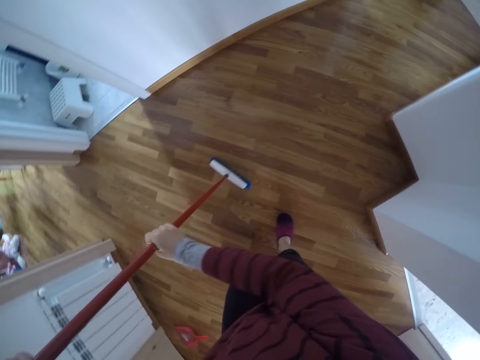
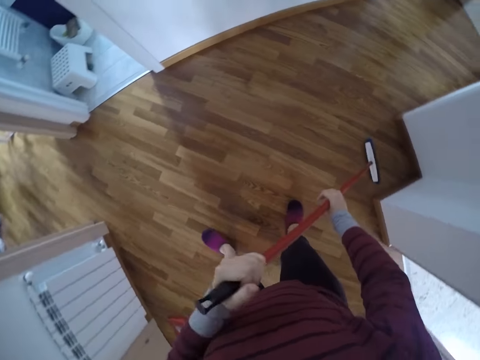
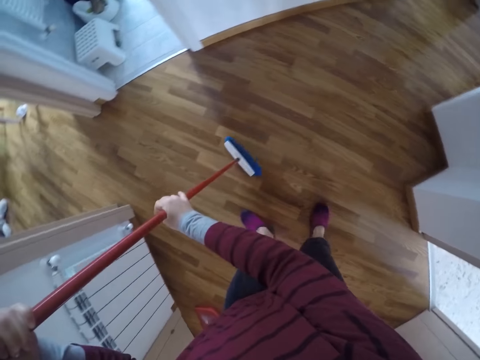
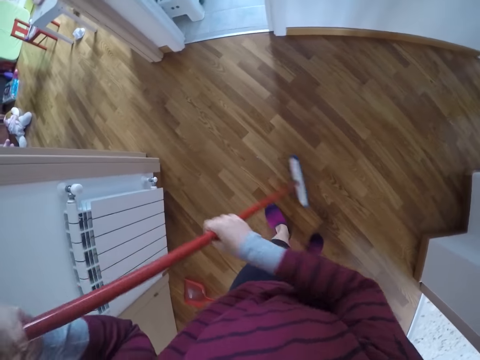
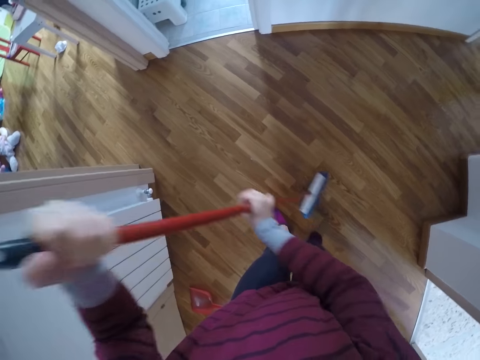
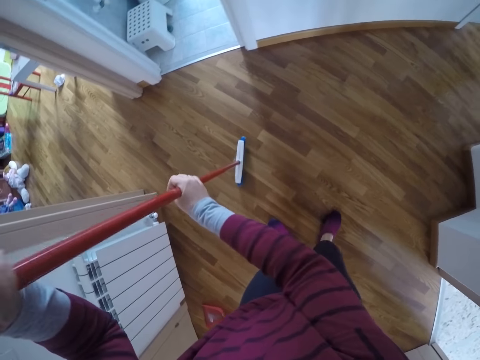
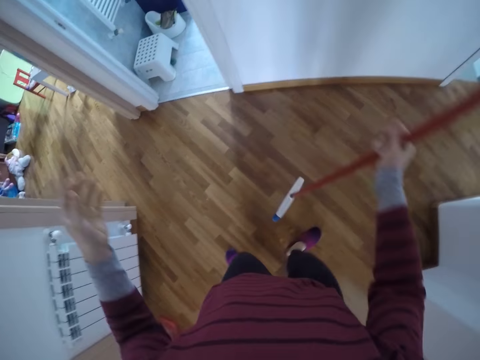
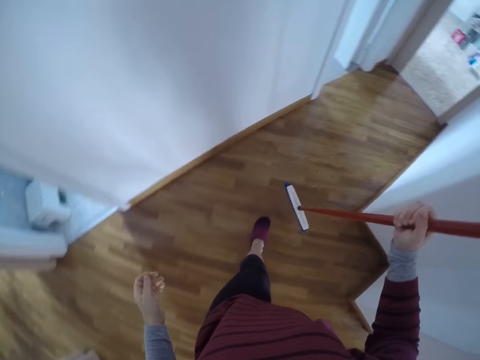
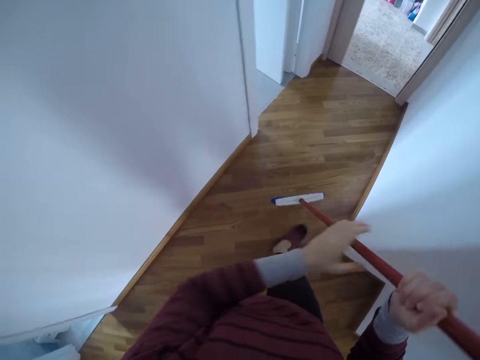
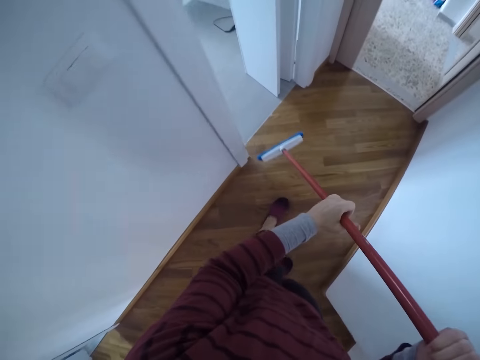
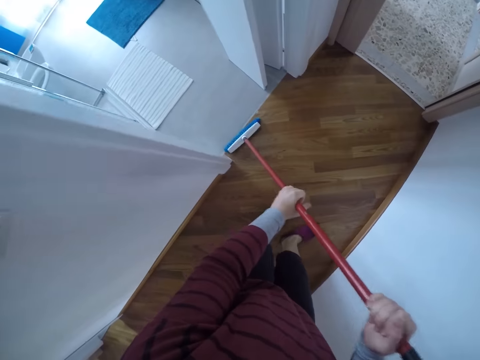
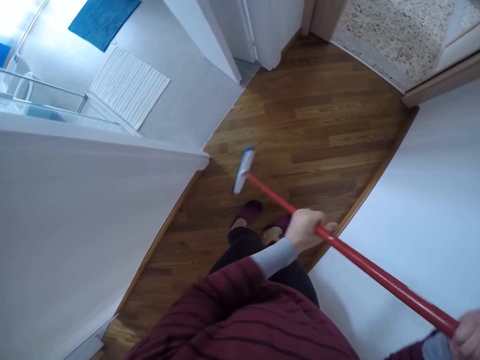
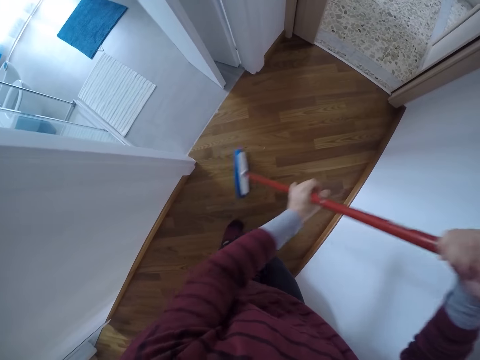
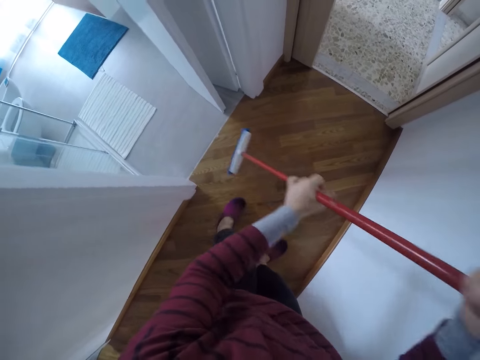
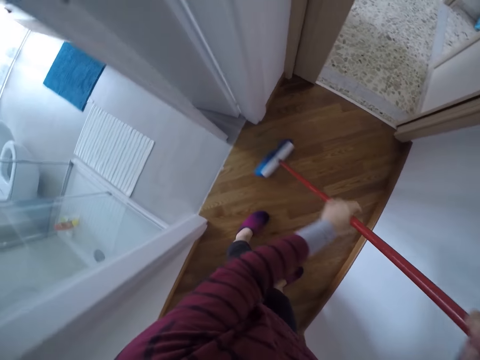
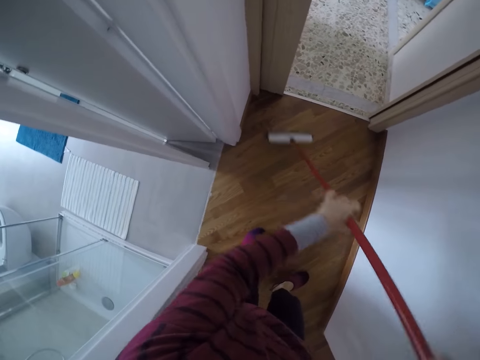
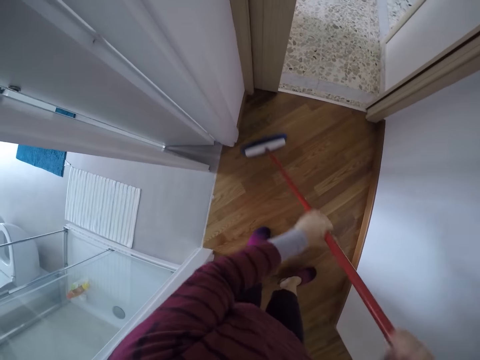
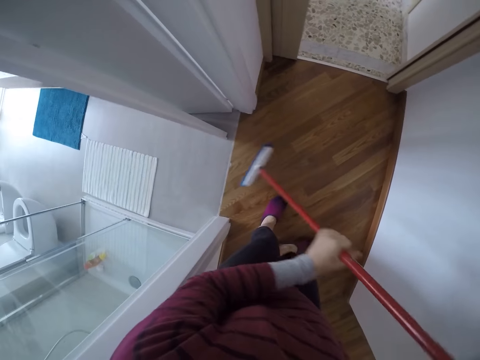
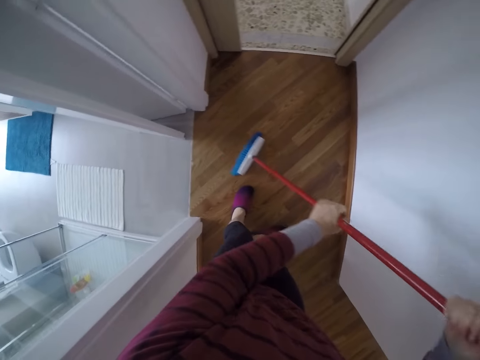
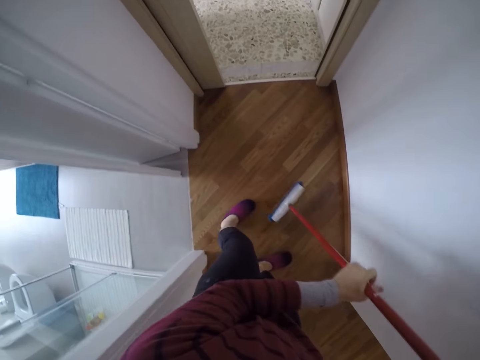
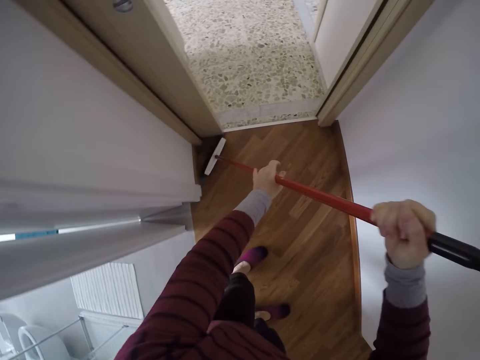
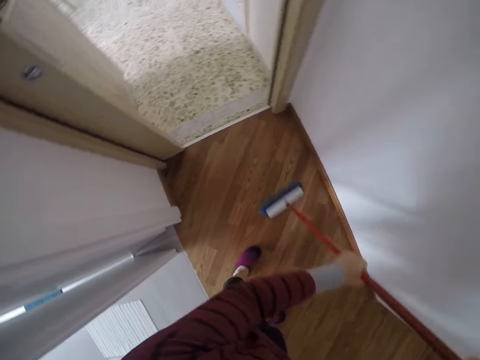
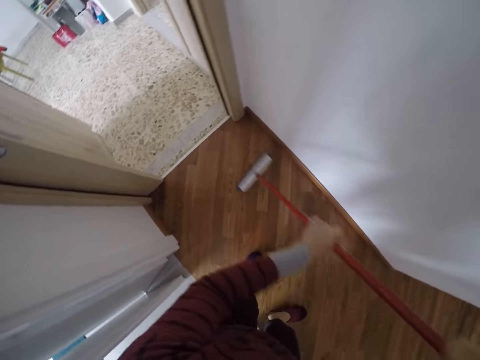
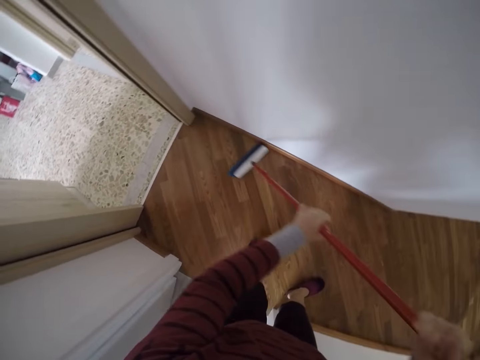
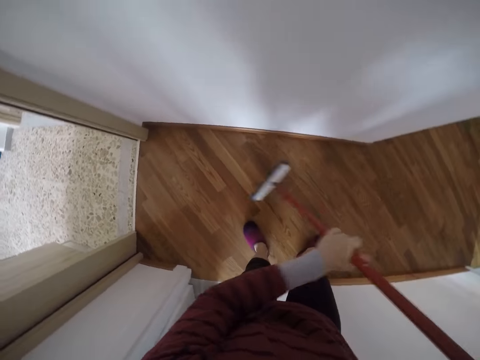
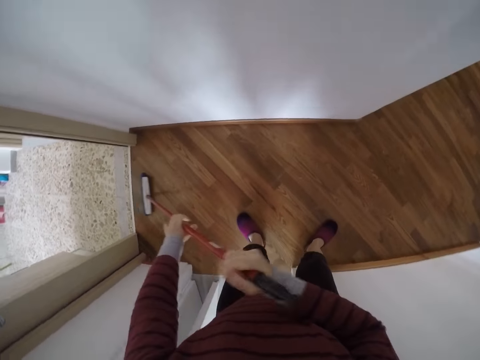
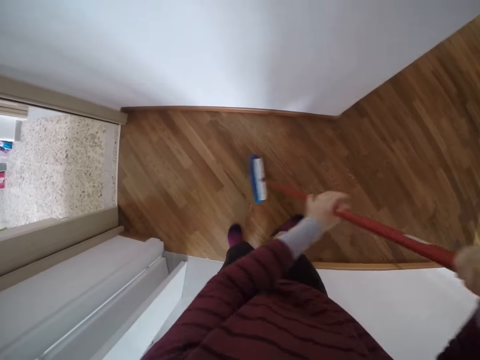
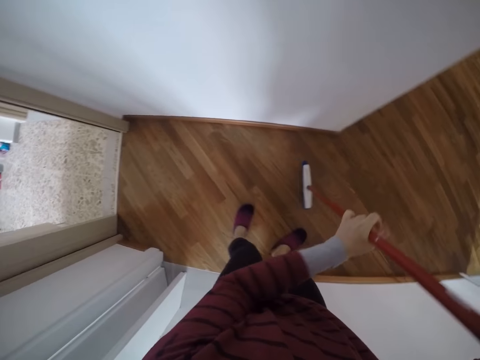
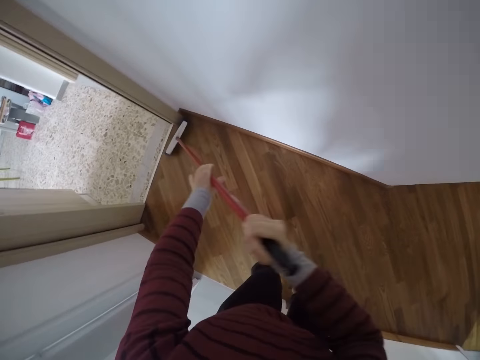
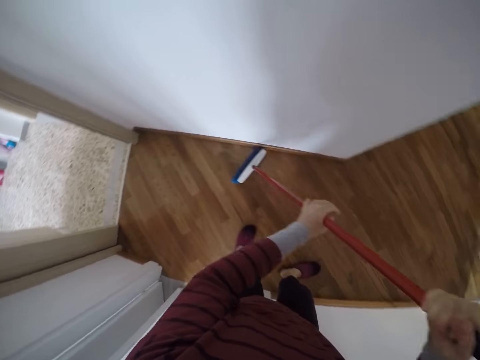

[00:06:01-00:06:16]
The camera wearer walks around the room with a long broom. They clean the floor with the long broom. They move around the room. They clean the floor with the long broom.

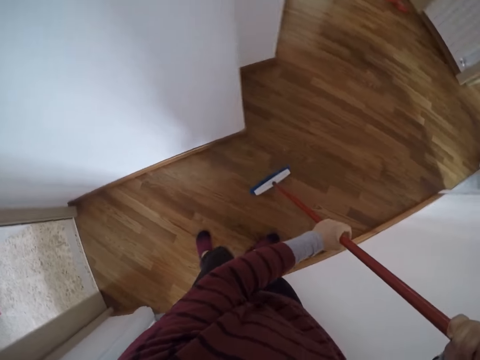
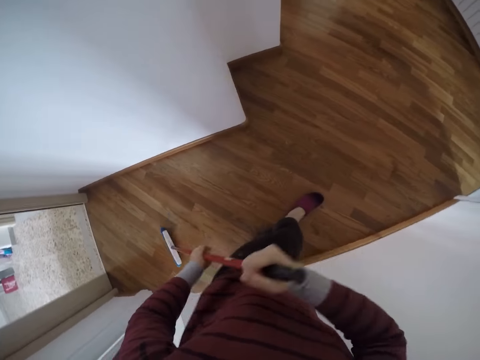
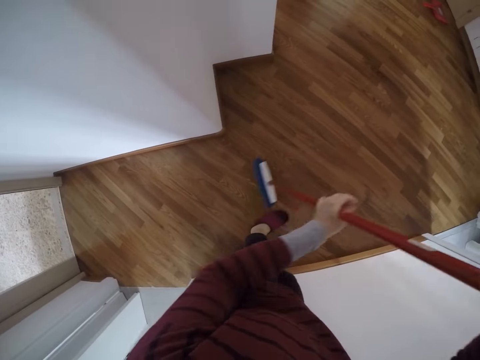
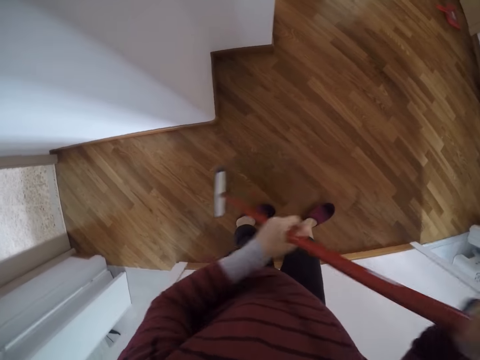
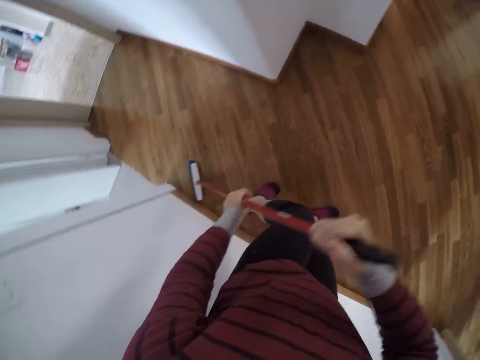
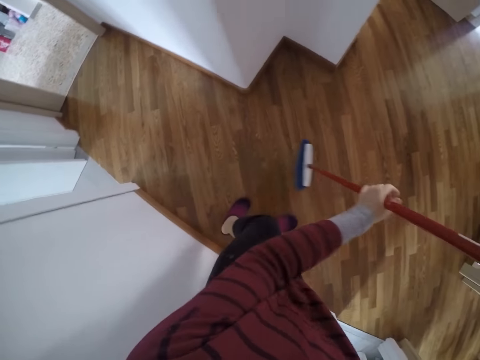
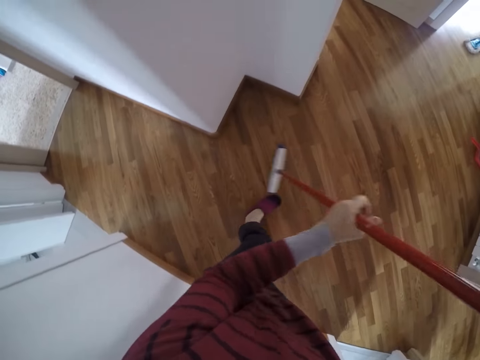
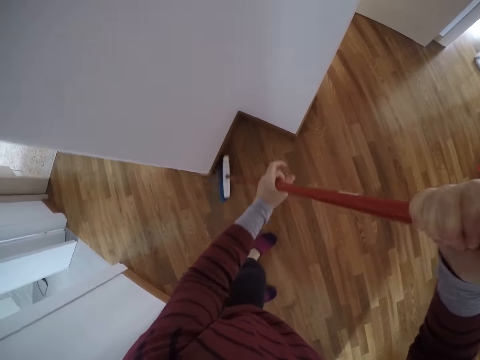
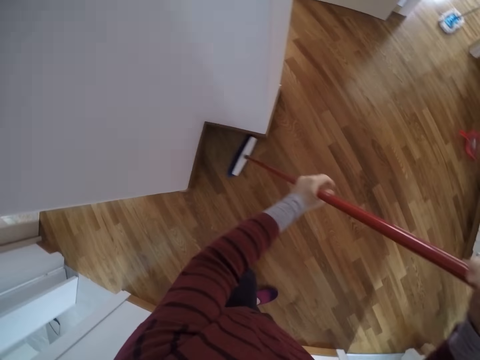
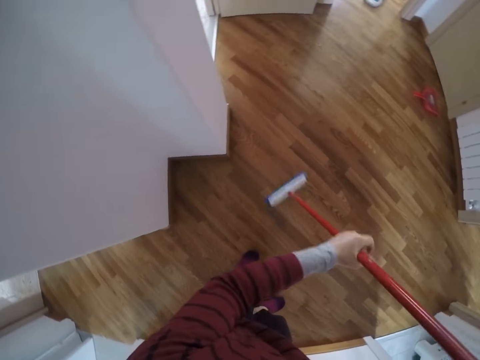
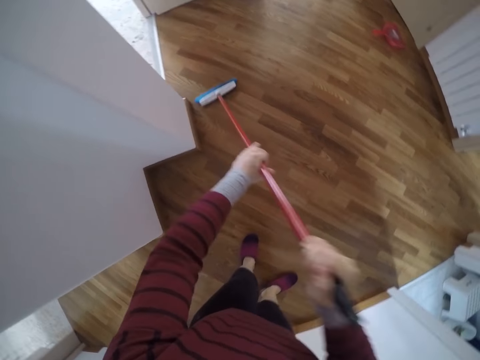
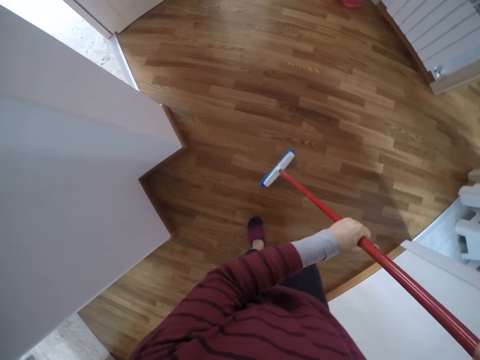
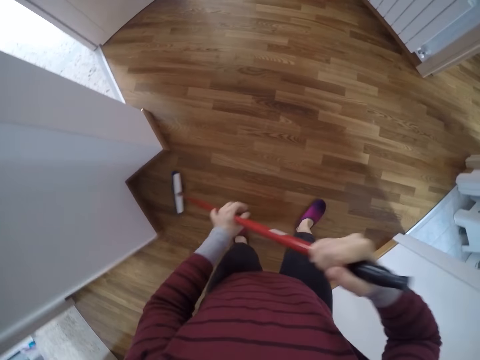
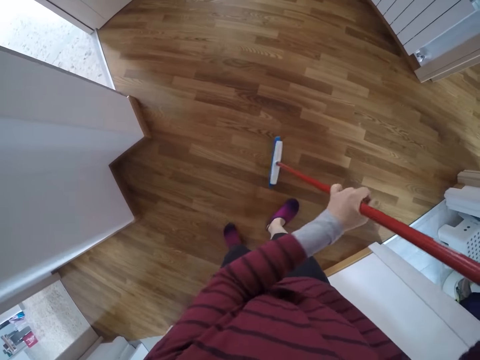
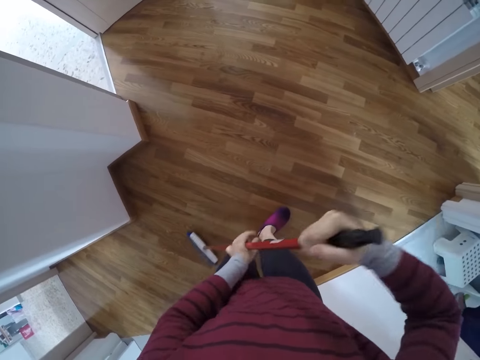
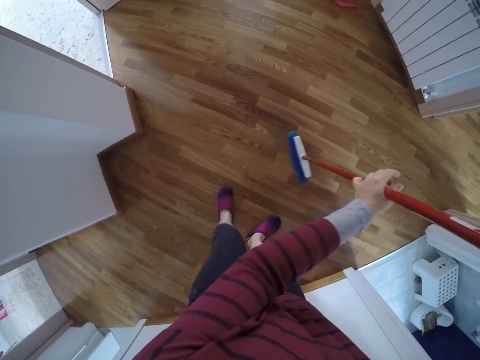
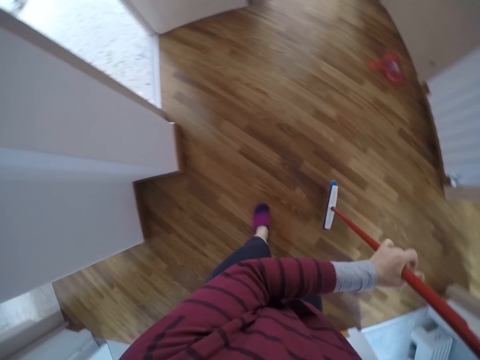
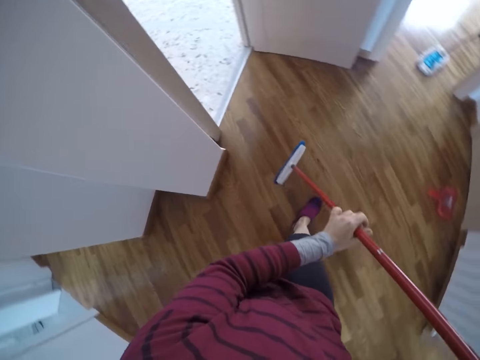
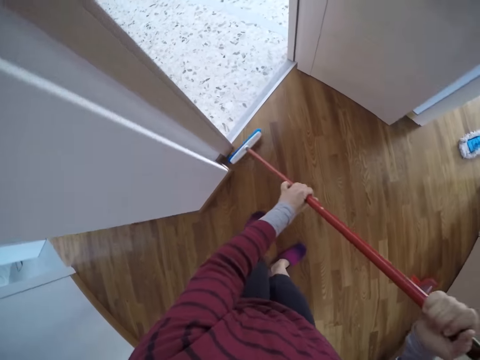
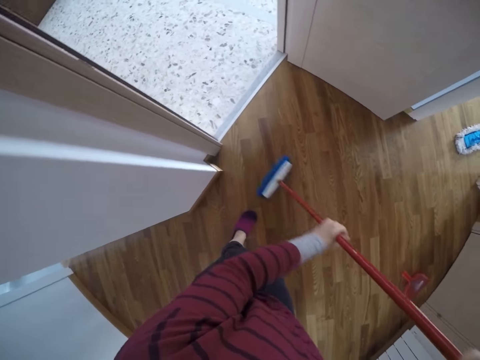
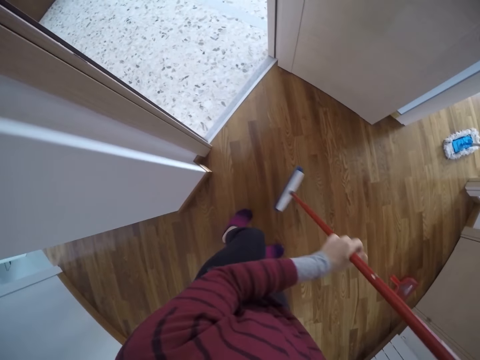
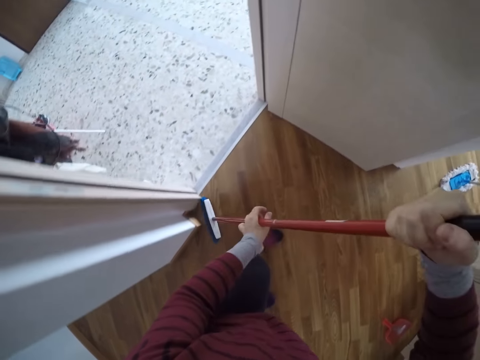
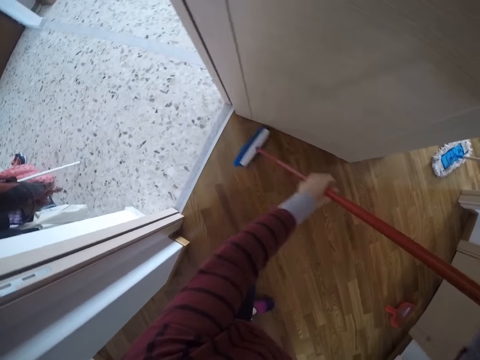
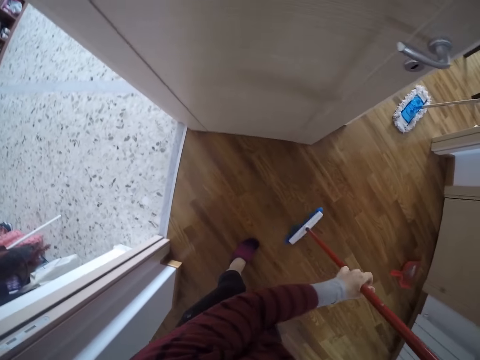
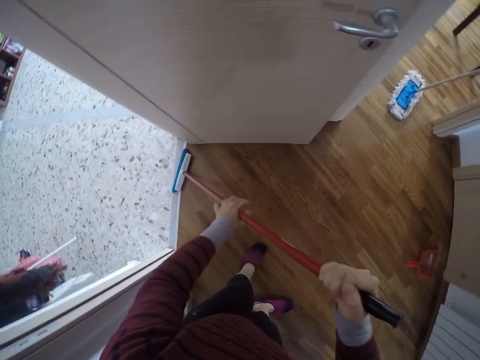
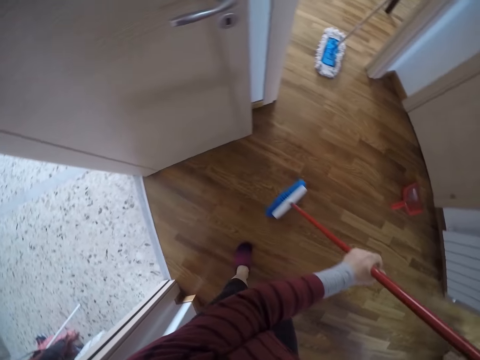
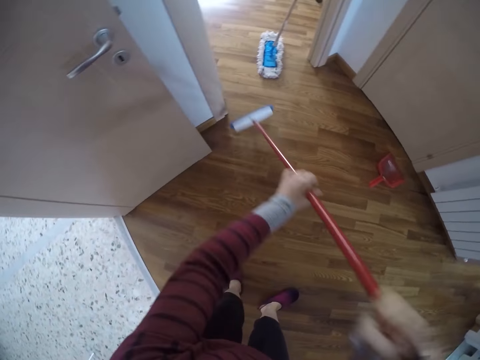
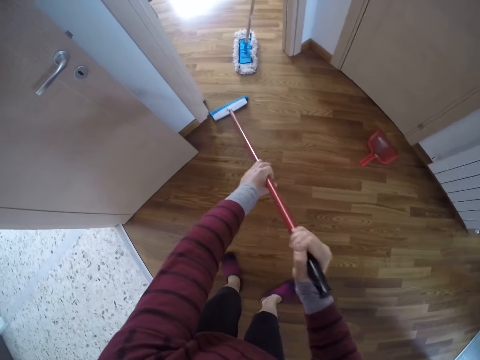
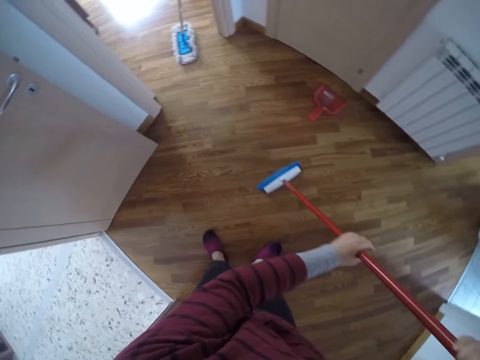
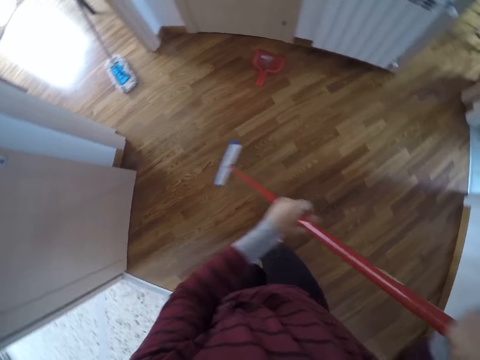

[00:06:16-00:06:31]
The camera wearer moves around the room. They clean the floor with a long broom. They move around the room. They clean the floor with the long broom.
